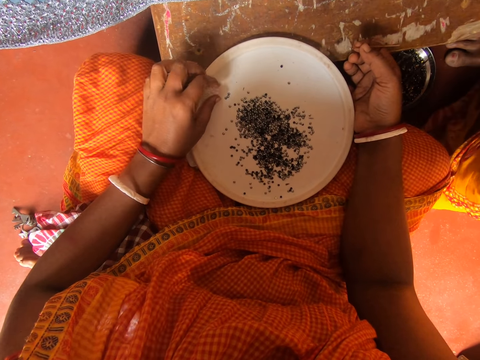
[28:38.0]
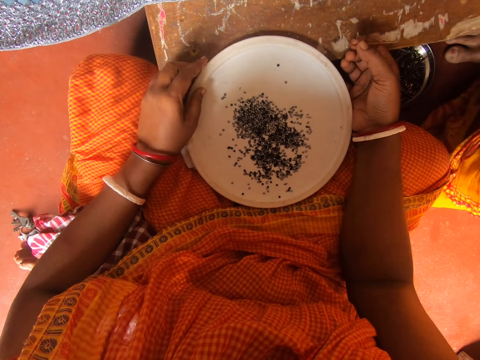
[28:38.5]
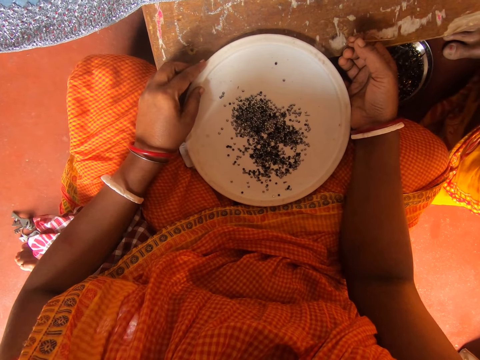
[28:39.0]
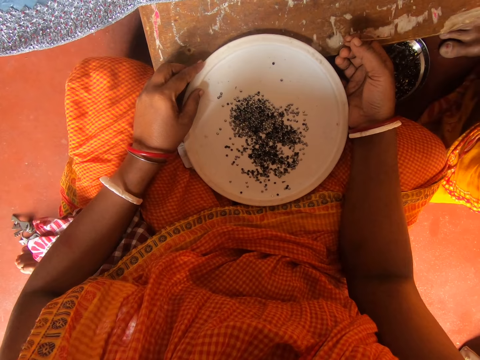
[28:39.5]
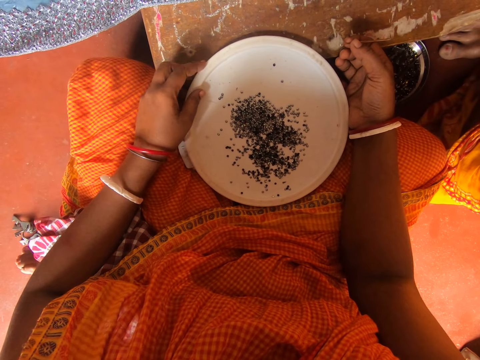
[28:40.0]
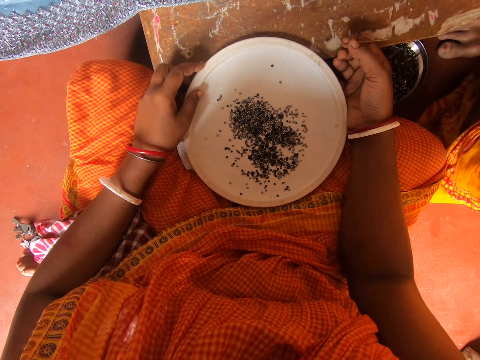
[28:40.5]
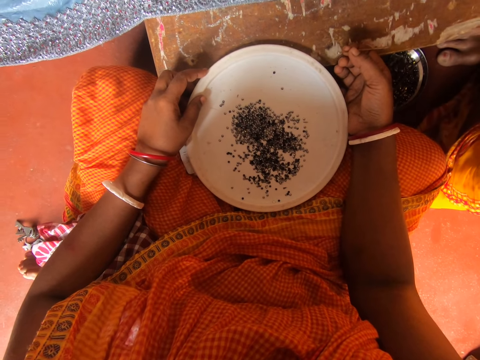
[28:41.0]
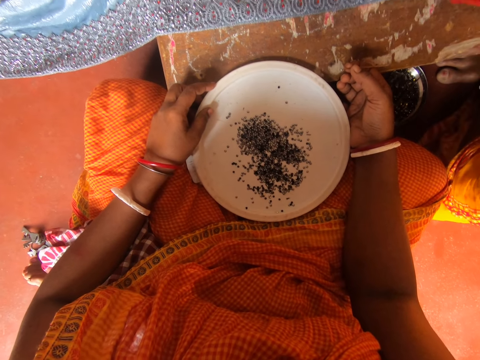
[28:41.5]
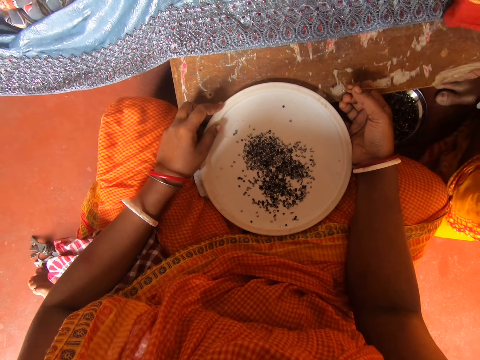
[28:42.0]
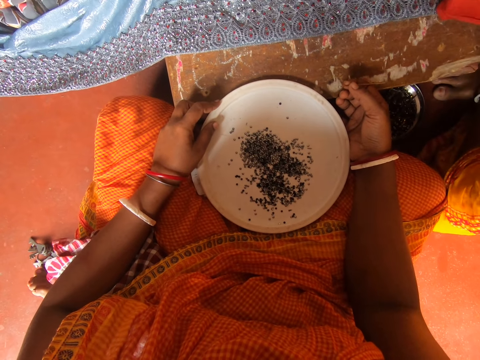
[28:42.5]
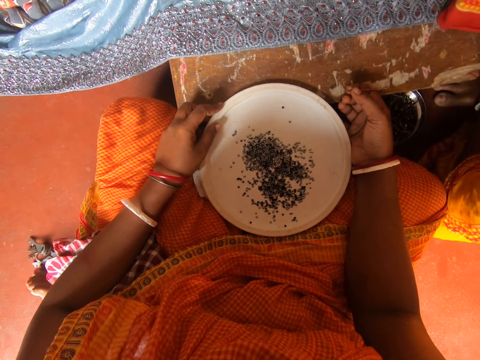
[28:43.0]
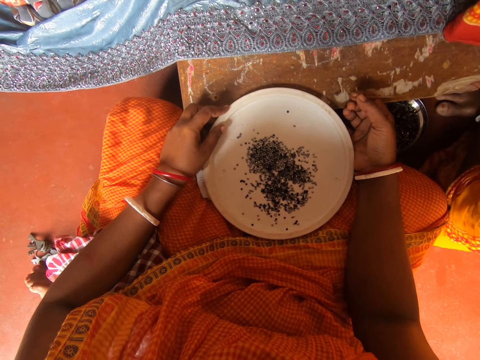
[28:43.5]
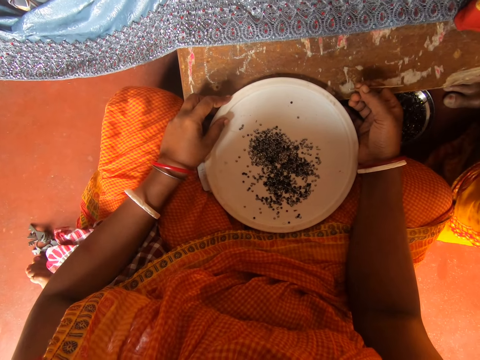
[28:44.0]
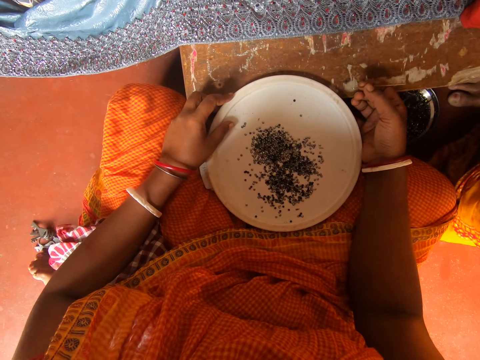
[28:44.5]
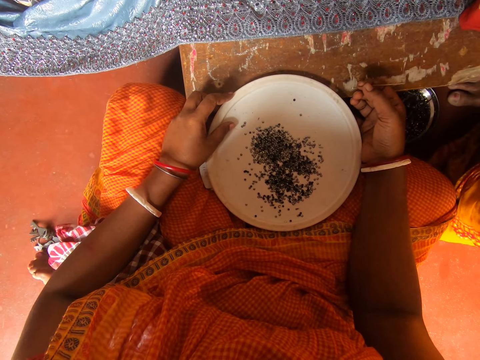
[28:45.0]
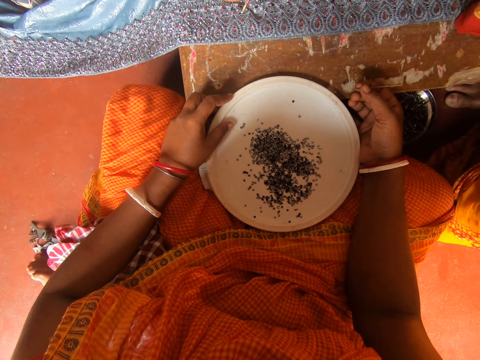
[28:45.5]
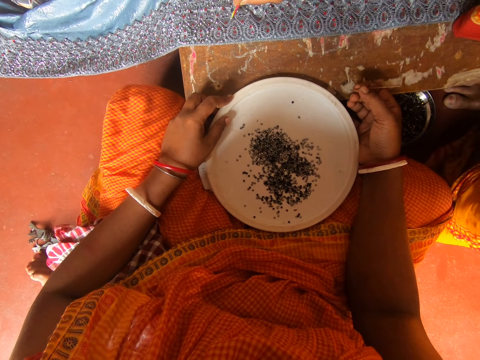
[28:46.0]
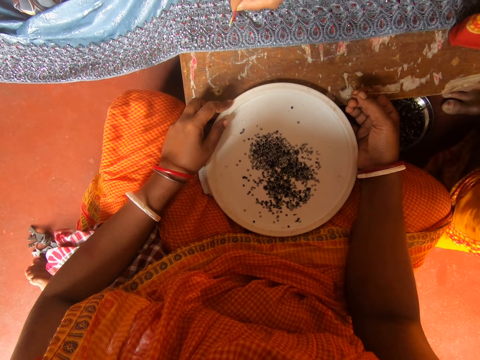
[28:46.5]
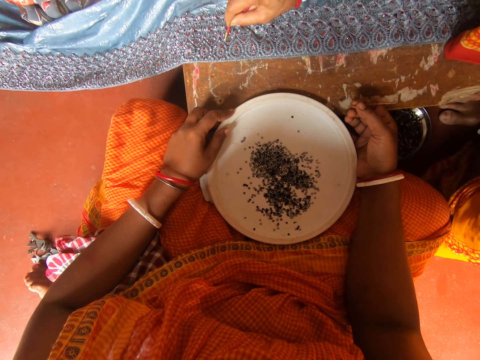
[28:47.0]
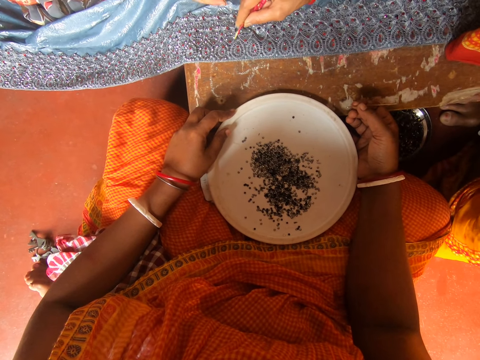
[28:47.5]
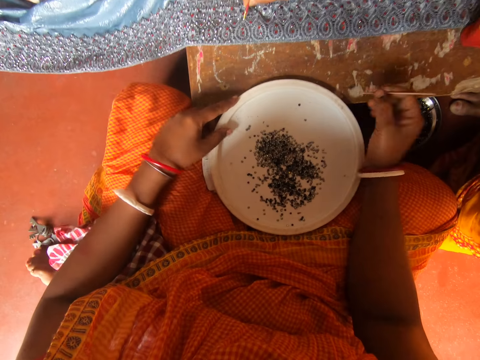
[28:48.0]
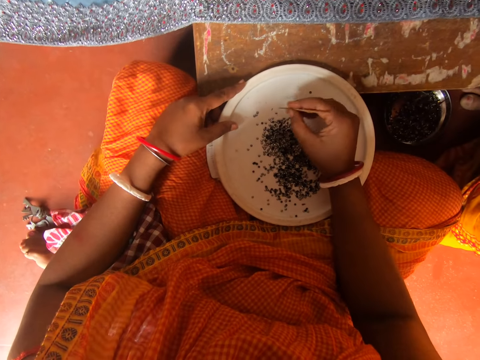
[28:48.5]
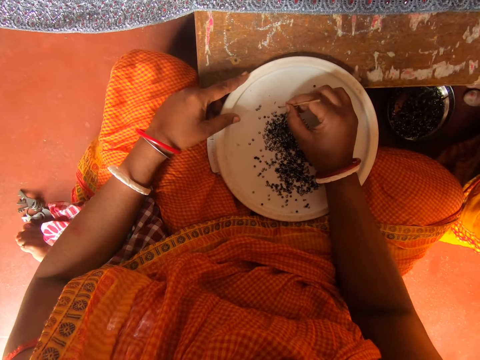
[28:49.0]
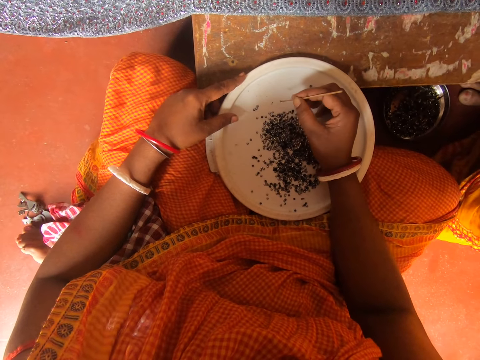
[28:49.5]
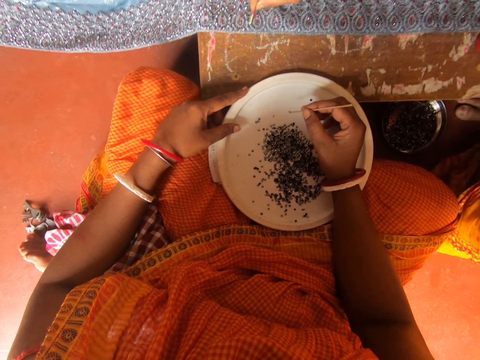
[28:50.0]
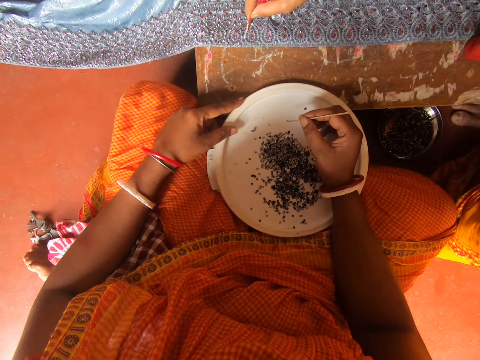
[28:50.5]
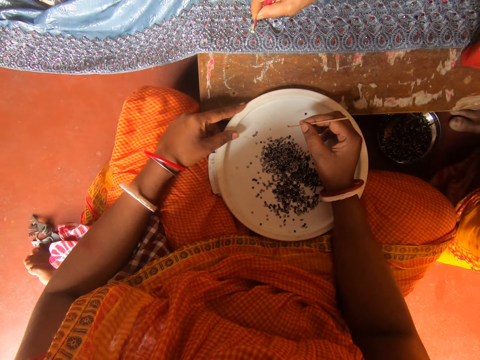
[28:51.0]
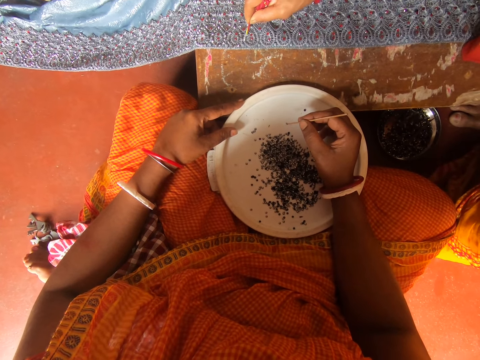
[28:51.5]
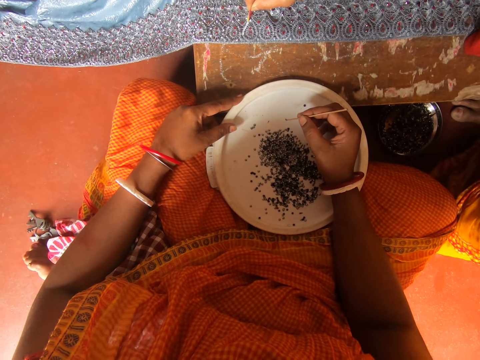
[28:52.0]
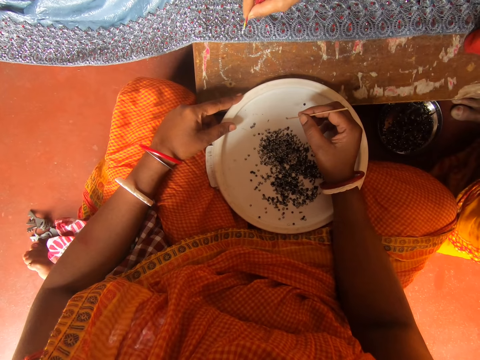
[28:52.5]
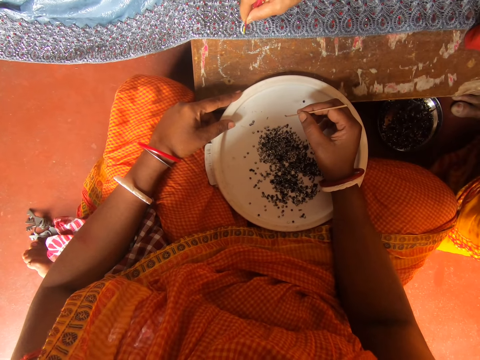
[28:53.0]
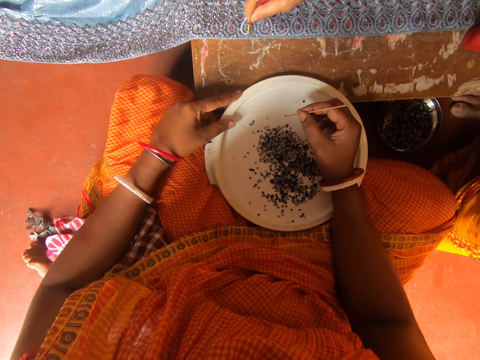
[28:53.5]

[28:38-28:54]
The camera wearer stares at the cloth. They stare at the beads in a plate. A person talks. The person stains glue on the cloth with something in a right hand. The camera wearer picks up a bead in the plate with a bead stick. The person stains glue on the cloth with something in a right hand.

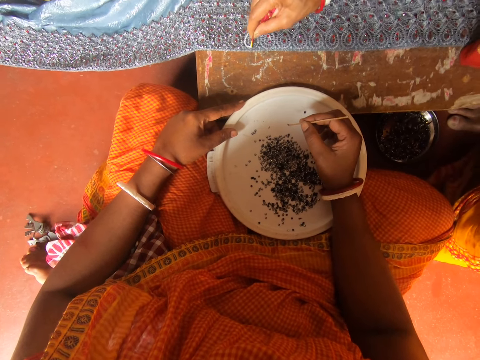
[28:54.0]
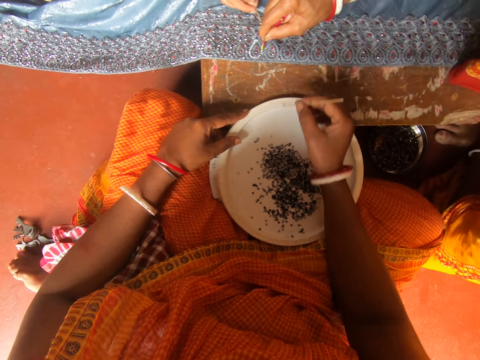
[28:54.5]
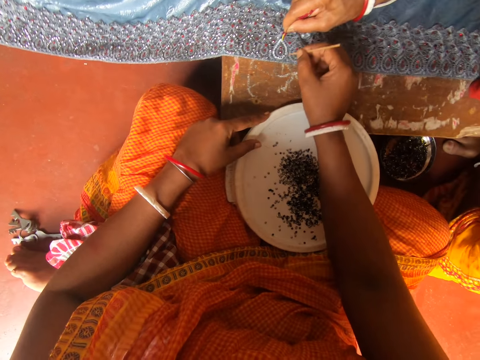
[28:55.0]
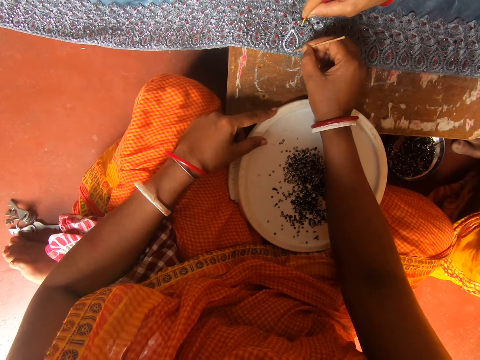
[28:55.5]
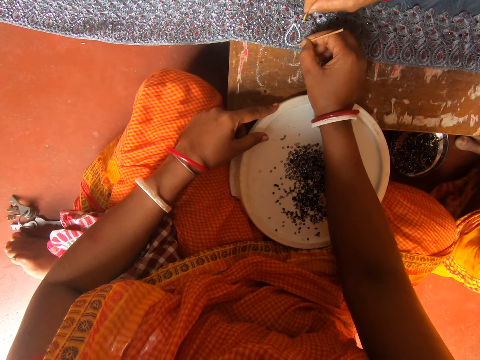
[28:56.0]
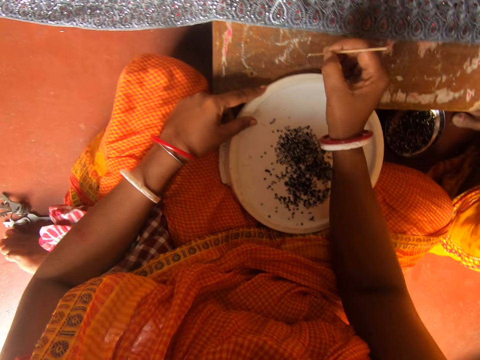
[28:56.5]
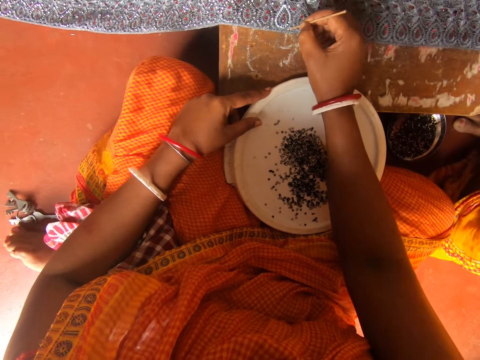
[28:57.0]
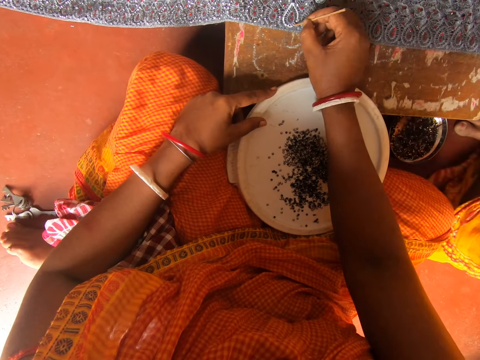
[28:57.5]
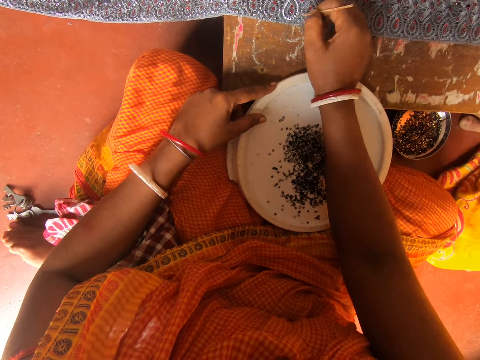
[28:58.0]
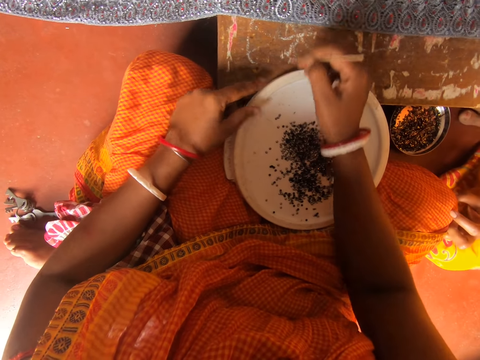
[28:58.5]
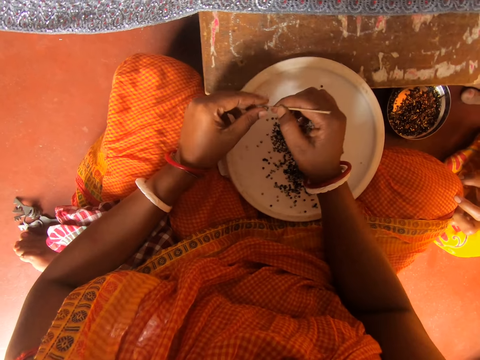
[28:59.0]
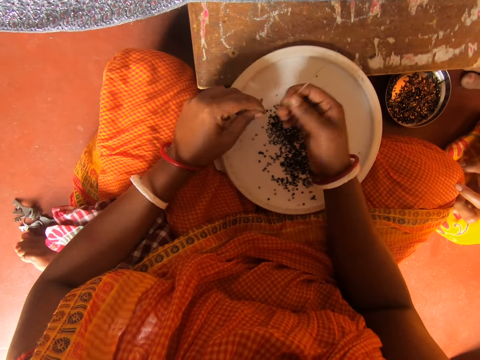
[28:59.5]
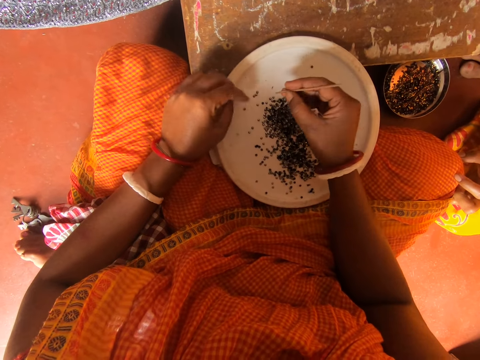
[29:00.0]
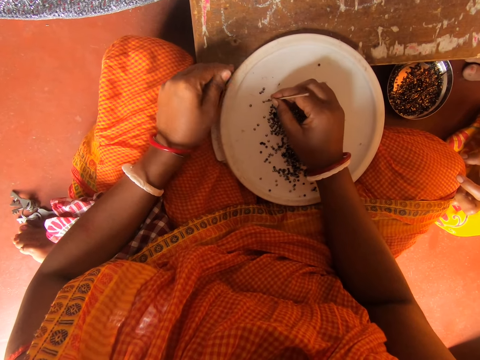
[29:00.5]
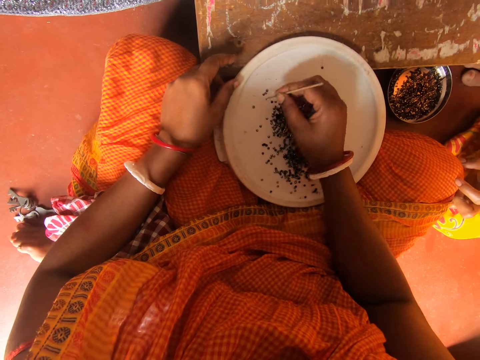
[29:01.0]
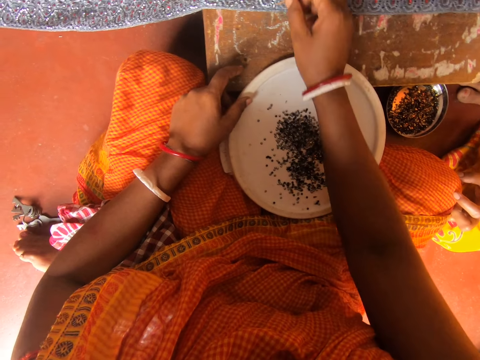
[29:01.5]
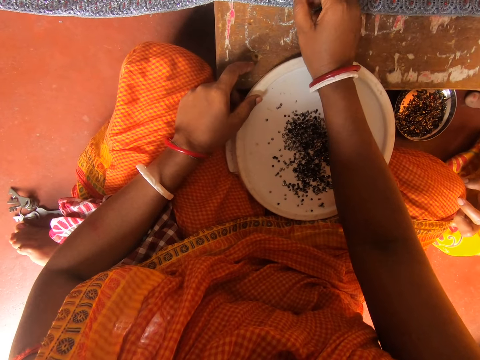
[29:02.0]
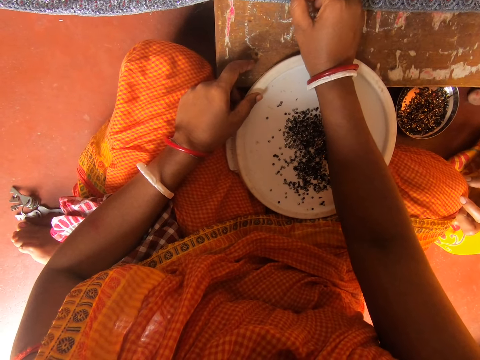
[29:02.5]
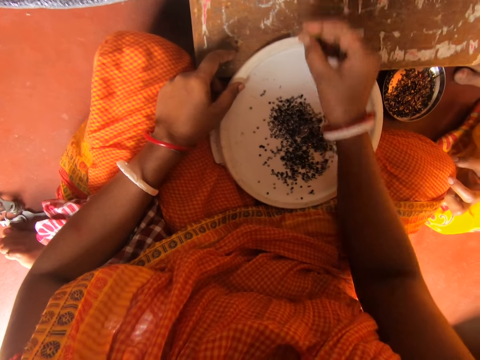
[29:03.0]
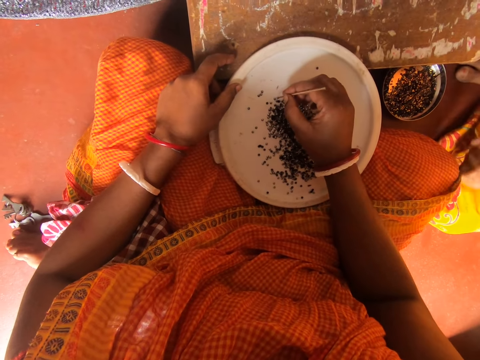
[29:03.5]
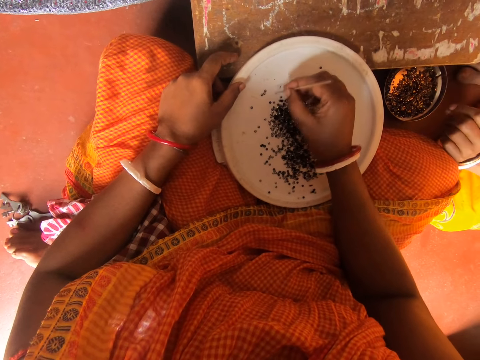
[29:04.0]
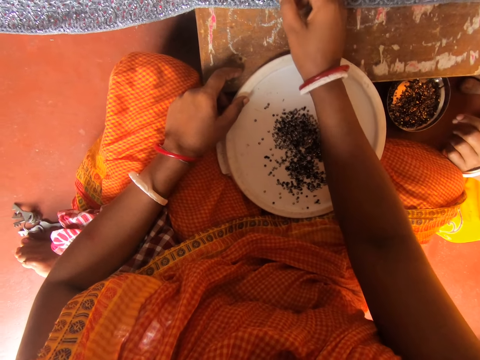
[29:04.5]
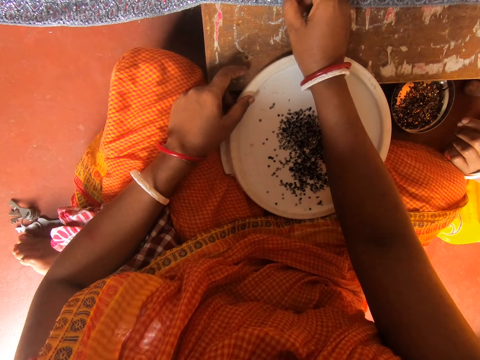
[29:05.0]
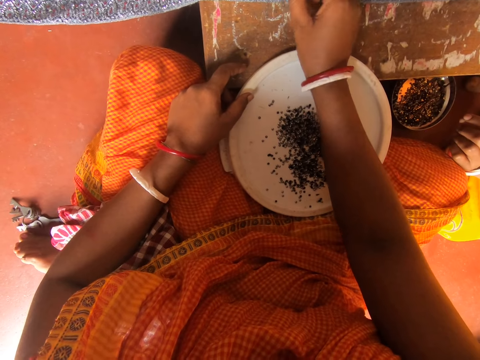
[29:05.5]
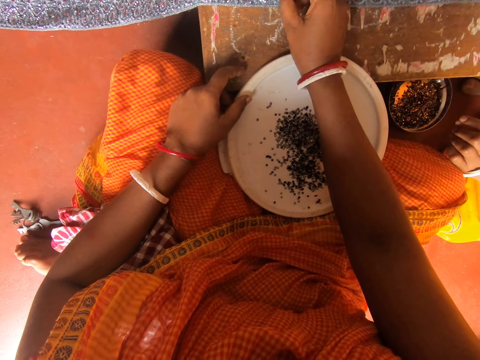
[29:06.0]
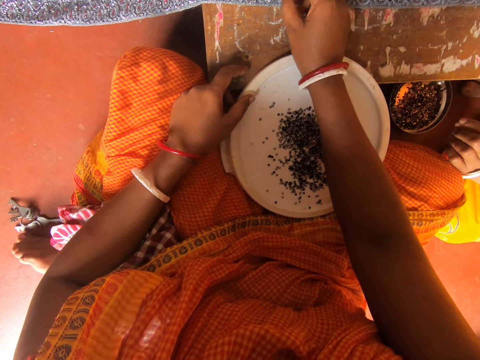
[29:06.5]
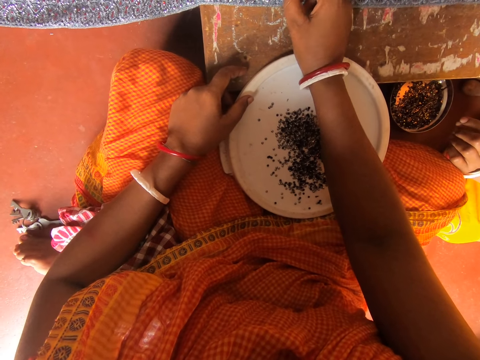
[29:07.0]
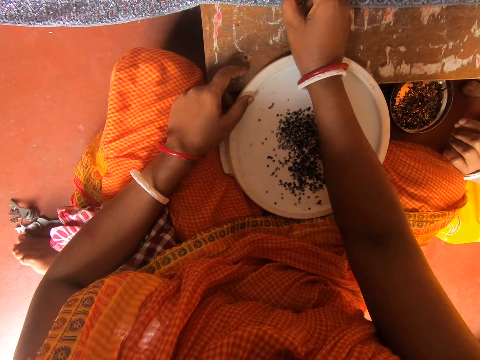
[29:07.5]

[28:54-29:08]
The camera wearer puts the bead on a cloth with a bead stick. They tap the cloth with the stick. They remove the stick from the cloth with a right hand. They put the bead on the cloth with the bead stick. They pick up a bead on the stick with a left hand. They drop the bead in a plate with a left hand. They pick up a bead in the plate with the bead stick. They put the bead on the cloth with the bead stick. They pick up a bead in the plate with the bead stick. A person touches the camera wearer with a left hand. The camera wearer puts the bead on the cloth with the bead stick.
